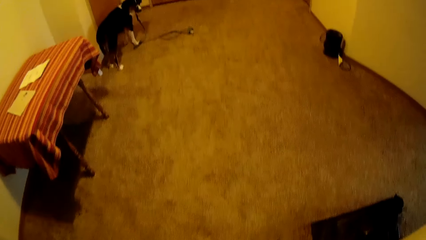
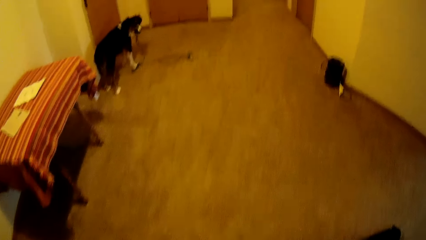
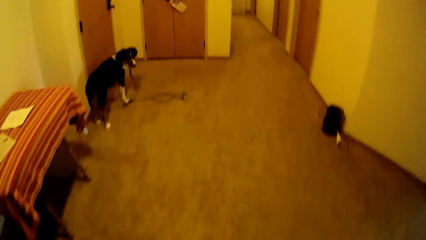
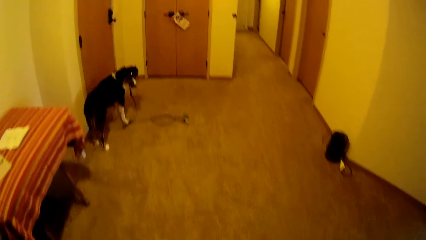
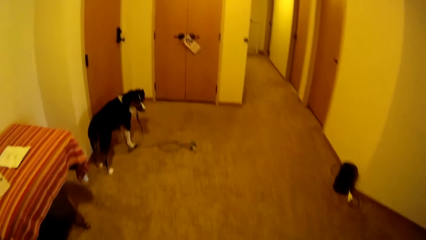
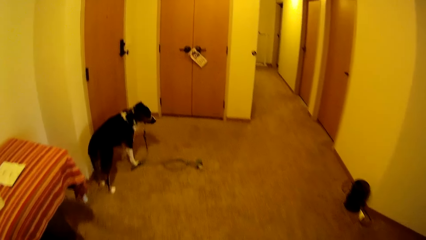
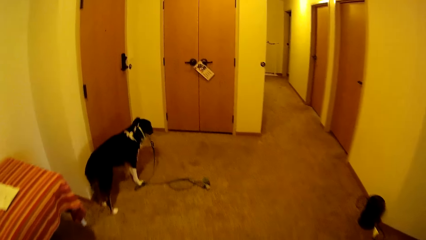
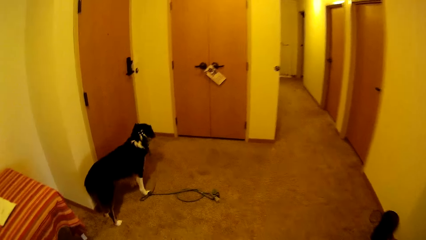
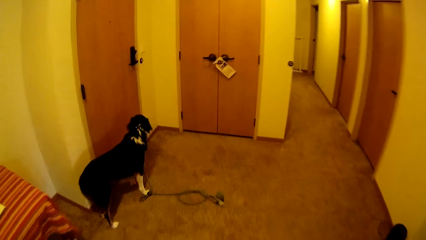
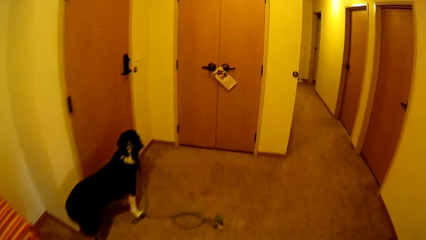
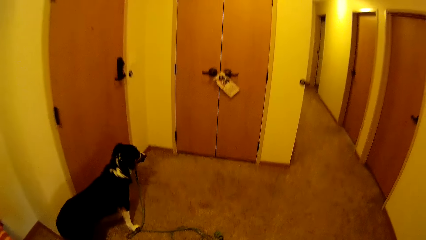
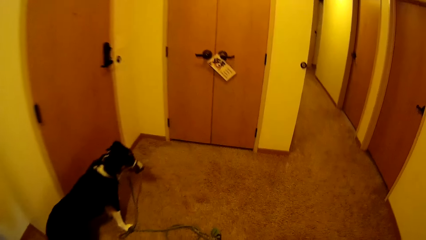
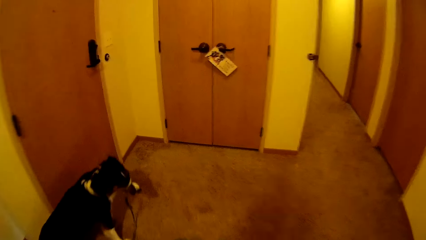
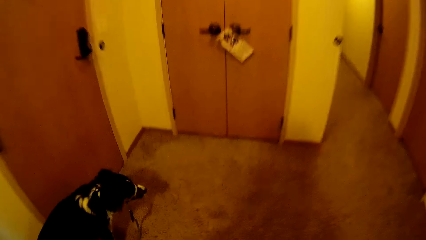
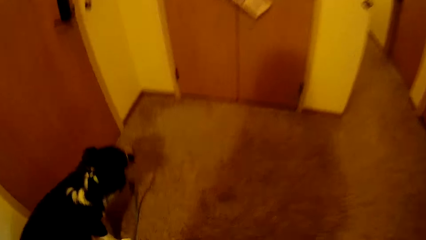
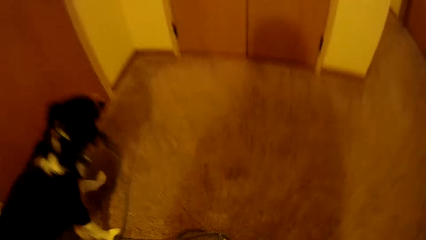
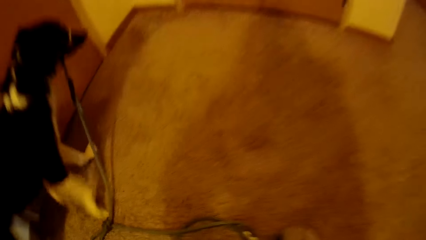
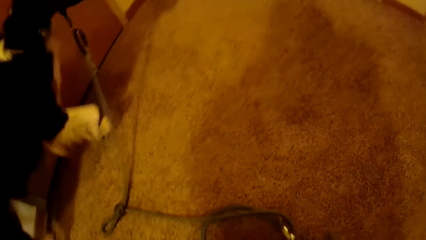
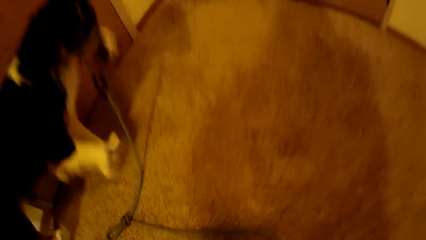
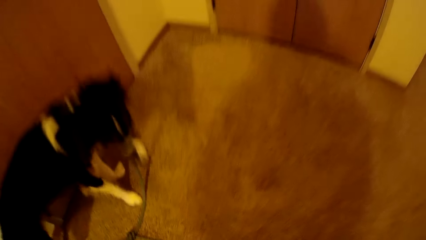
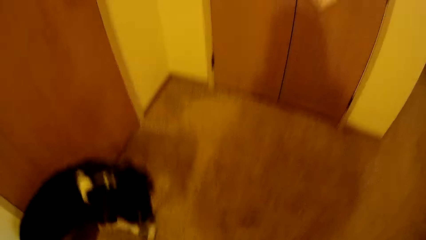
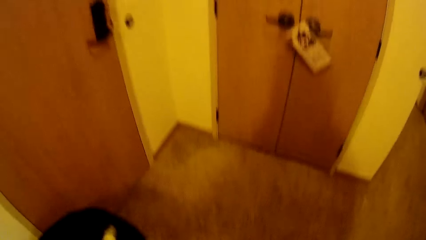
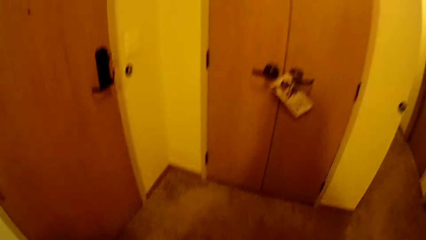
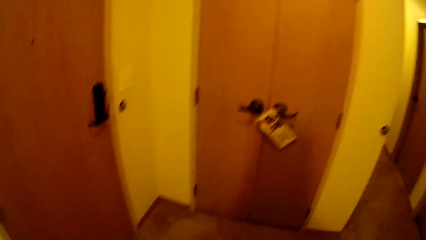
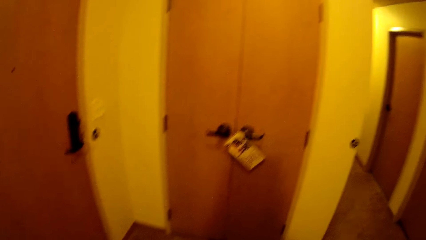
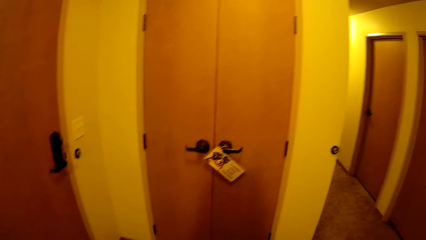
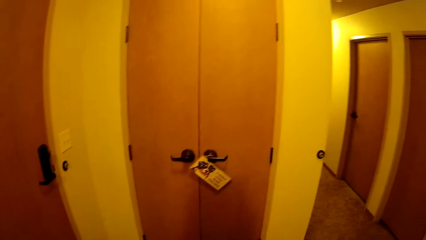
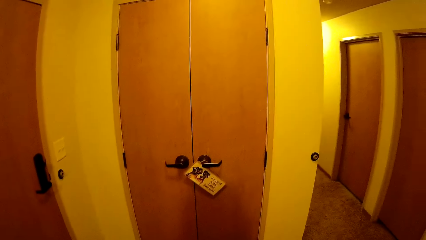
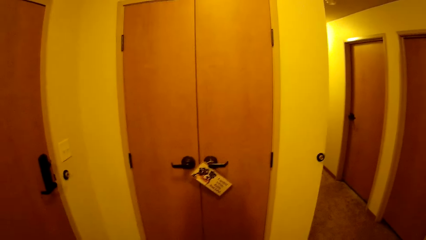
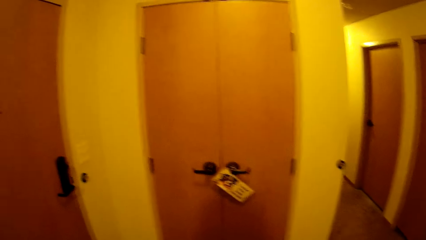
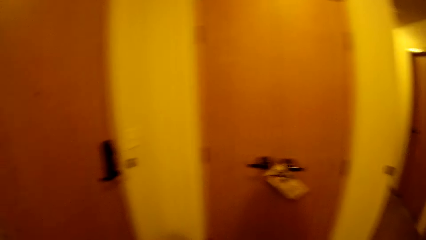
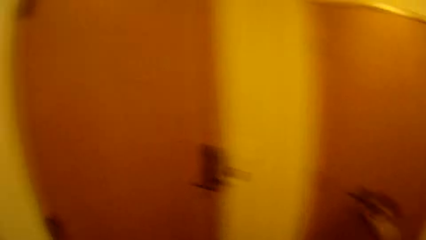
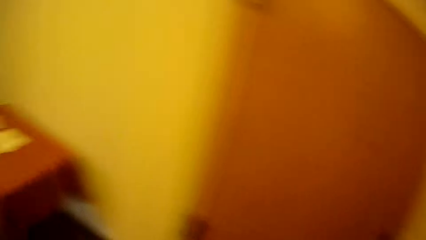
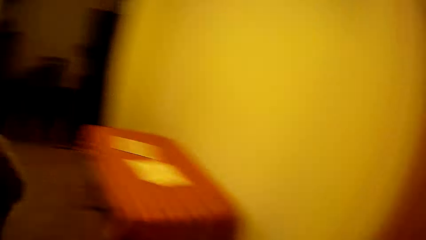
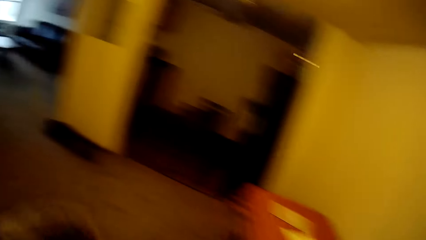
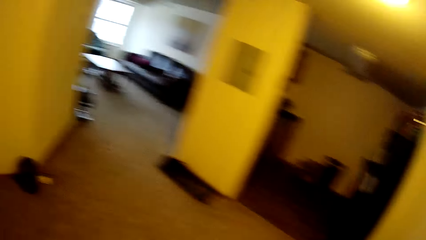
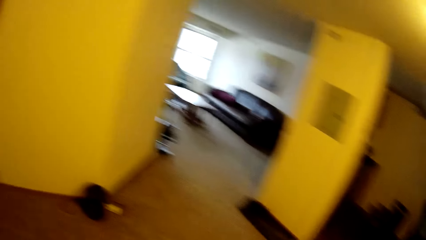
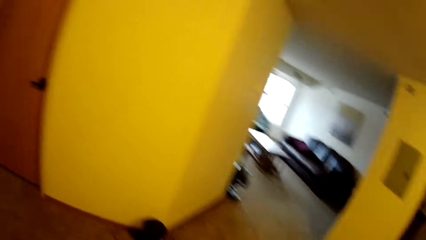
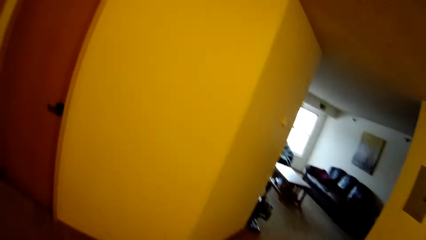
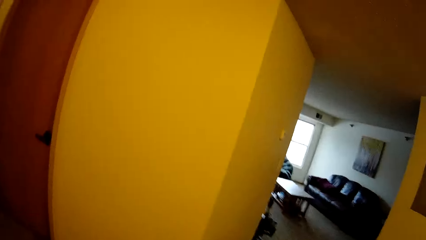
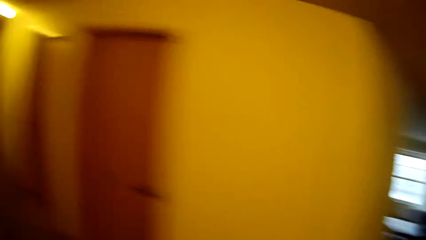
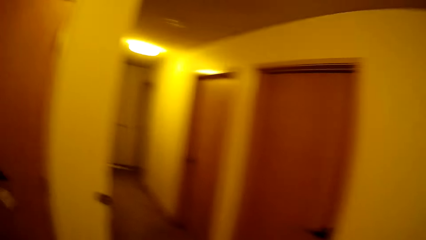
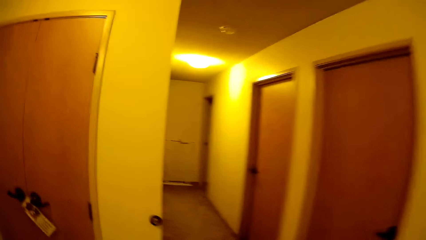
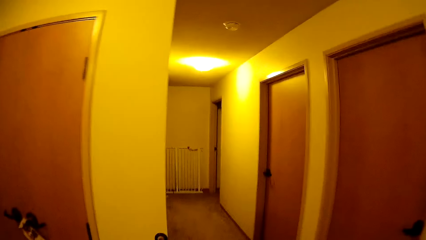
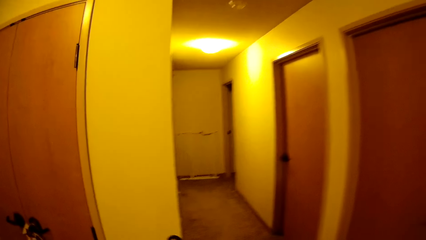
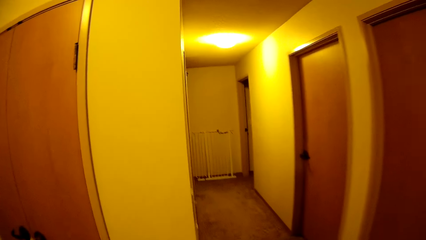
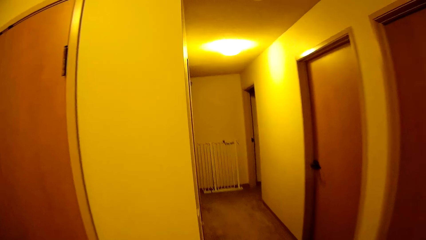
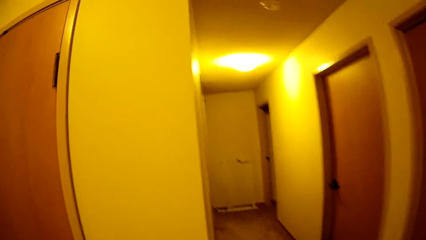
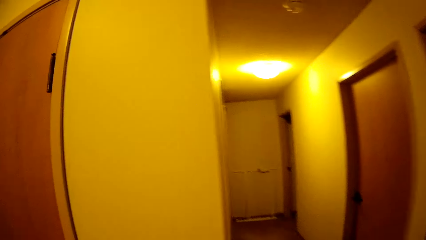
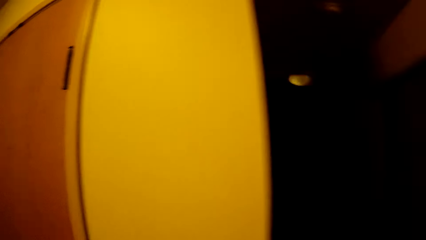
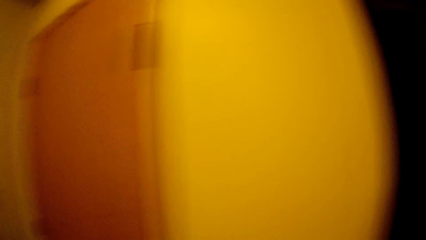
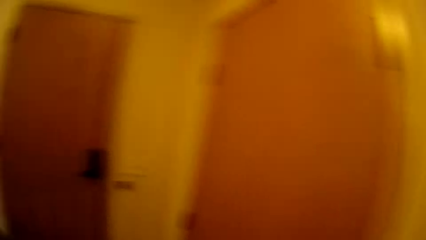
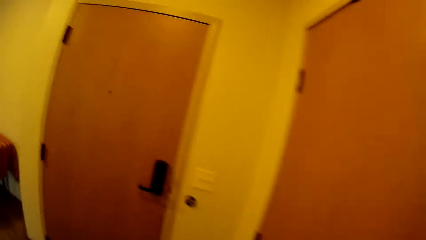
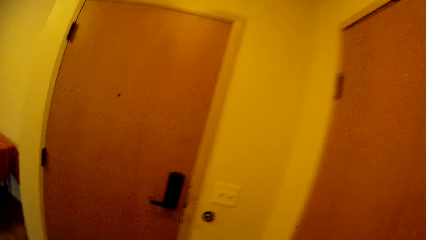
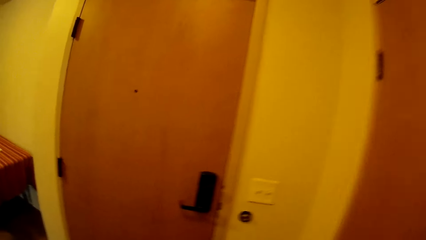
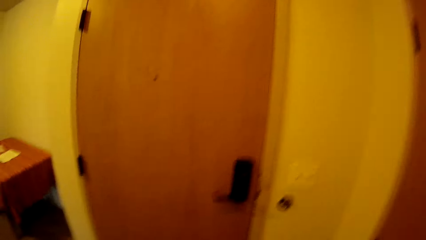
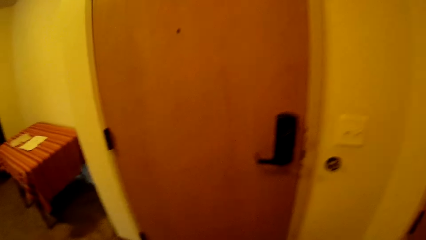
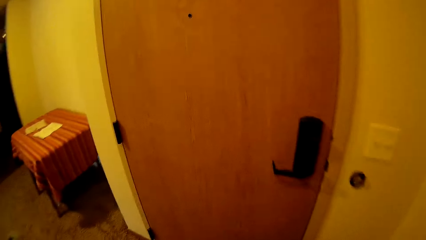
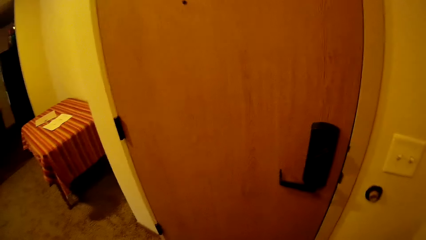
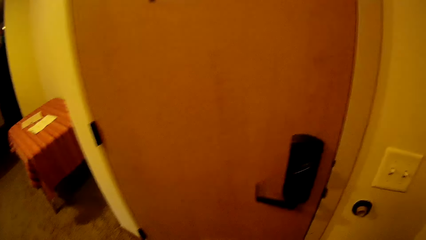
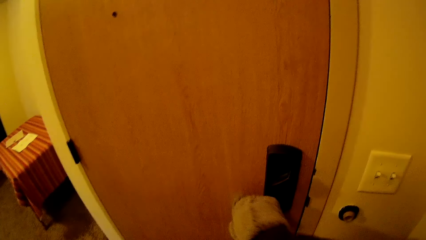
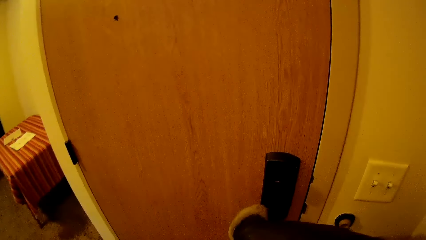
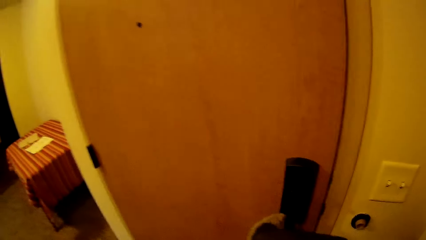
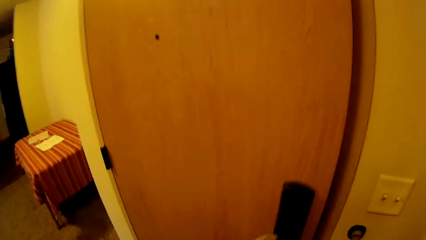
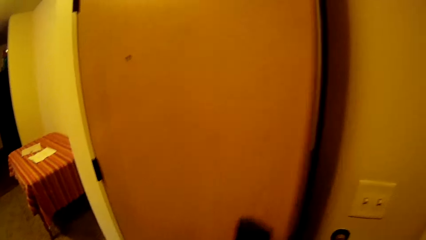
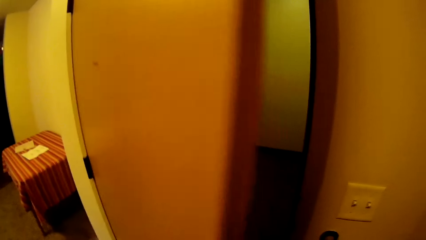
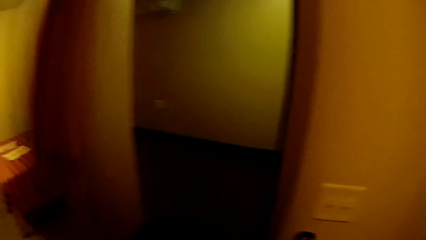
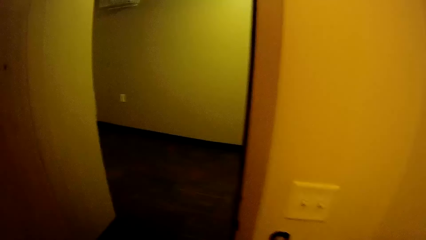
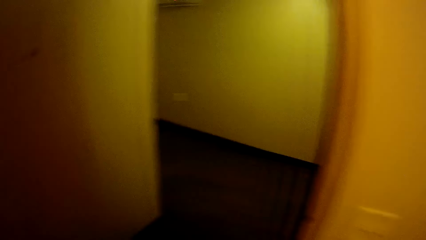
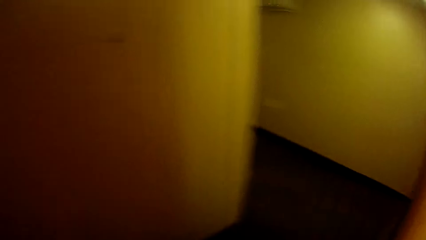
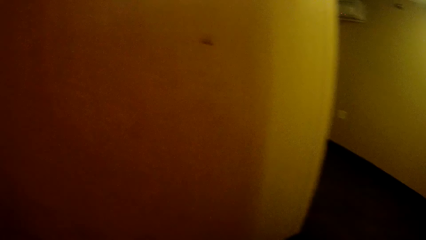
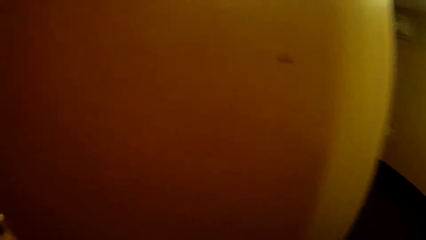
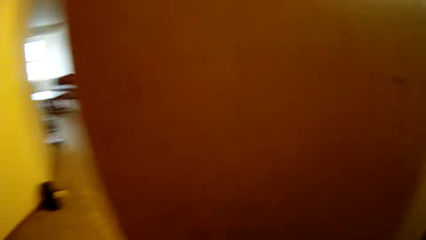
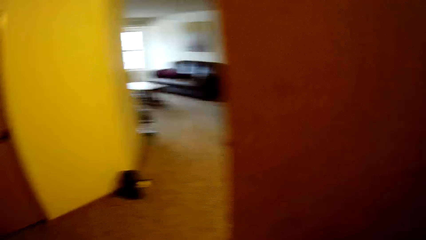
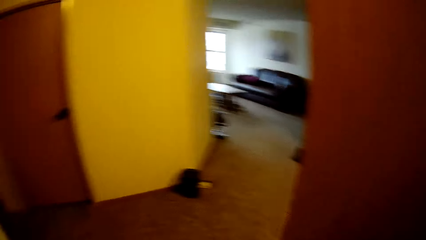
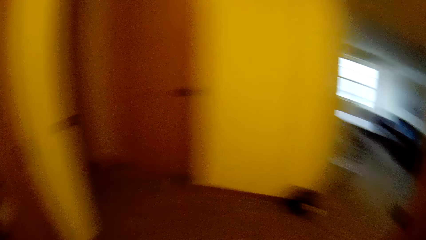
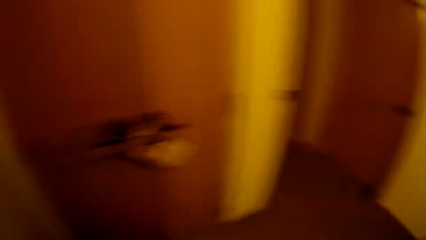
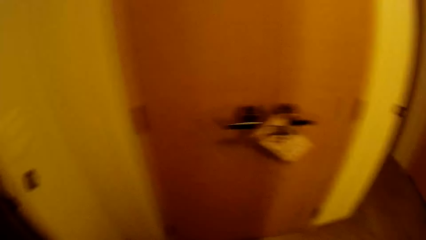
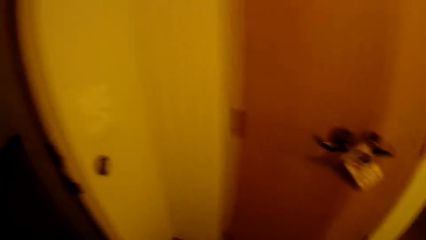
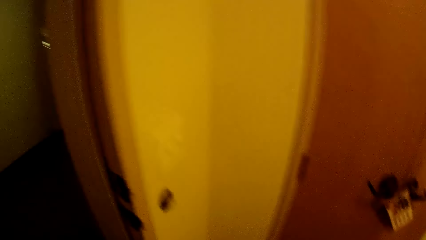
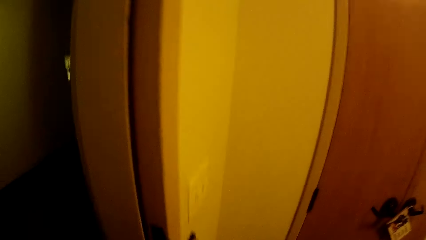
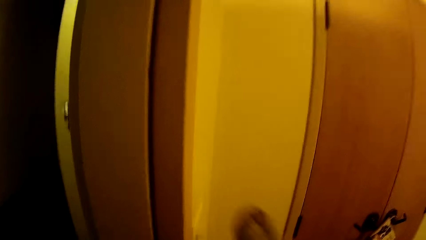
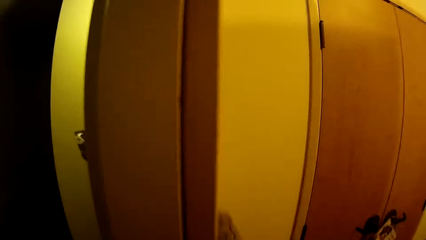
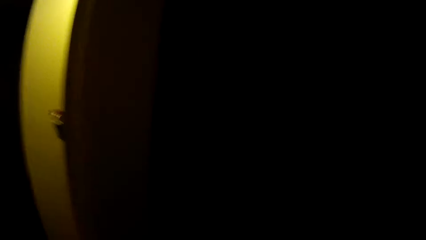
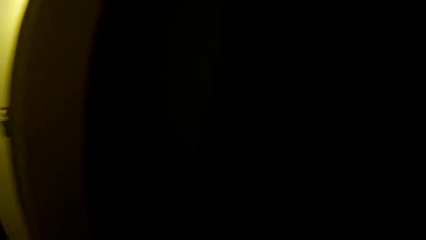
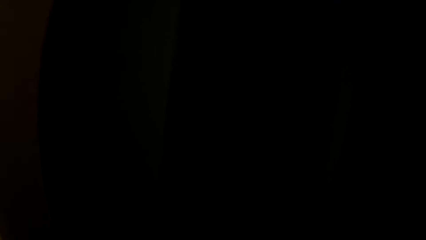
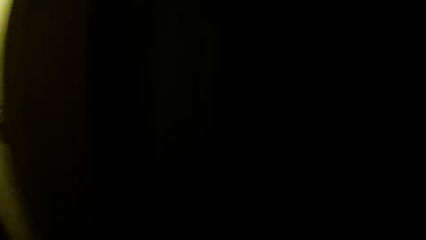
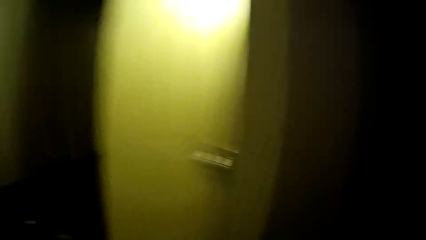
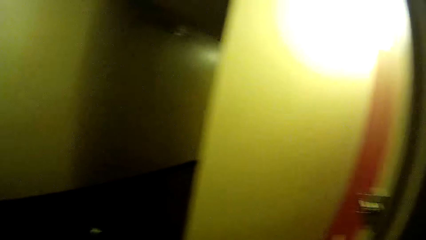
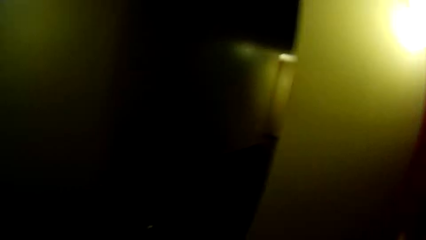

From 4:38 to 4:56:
The camera wearer walks around. She picks the dog leash from the floor with her right hand. She looks around. She turns around. She walks towards a wall. She walks to a door. She opens the door with her left hand. She turns around. She walks around. She turns off a light with her right hand.
